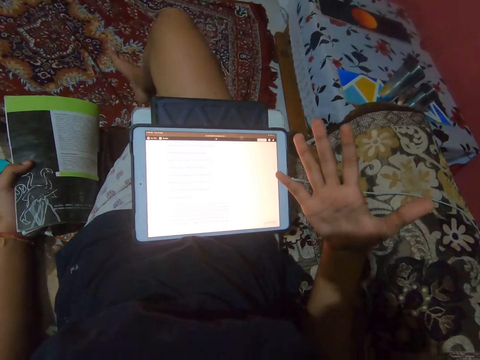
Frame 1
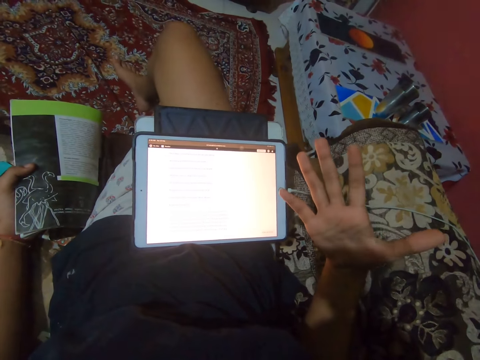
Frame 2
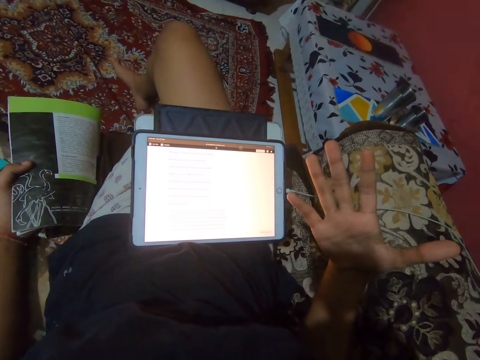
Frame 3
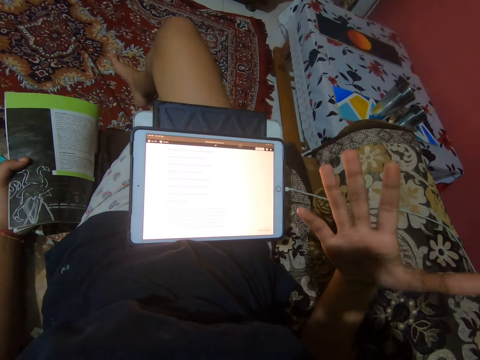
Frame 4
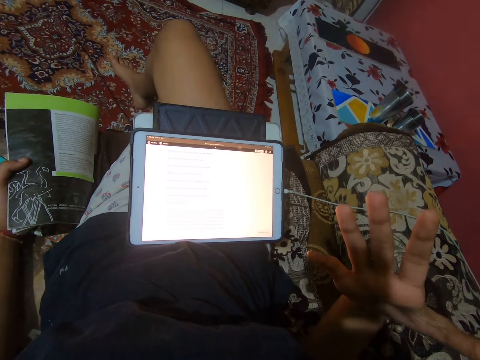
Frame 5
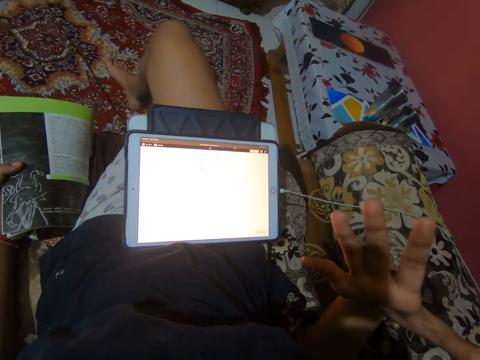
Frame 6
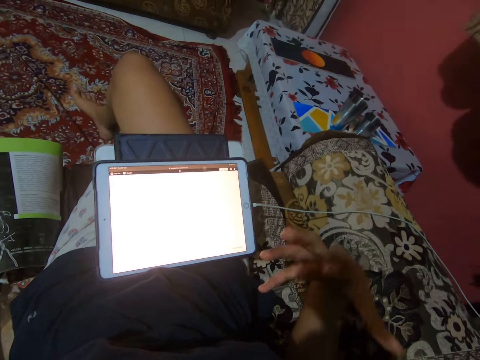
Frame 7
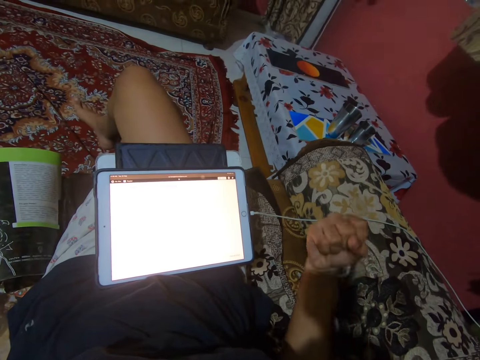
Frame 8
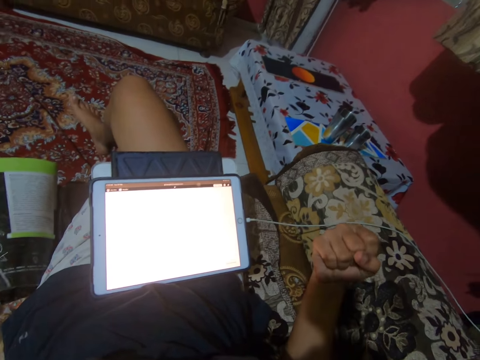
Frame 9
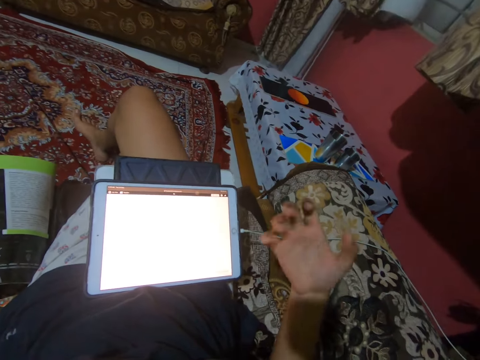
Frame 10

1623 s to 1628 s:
The camera wearer makes a gesture with her right hand.

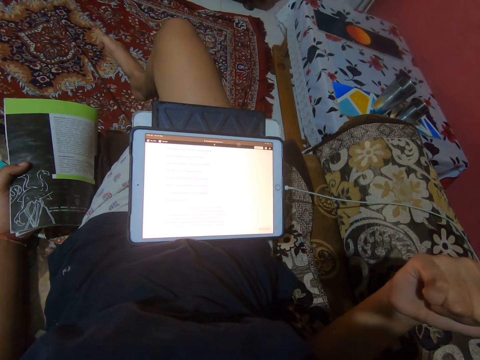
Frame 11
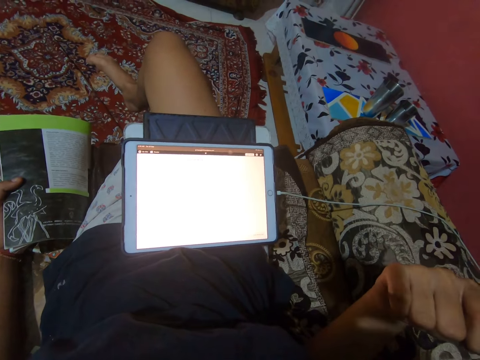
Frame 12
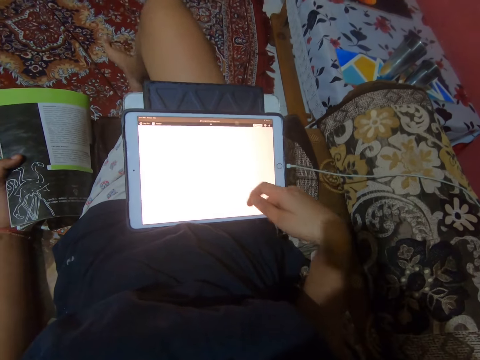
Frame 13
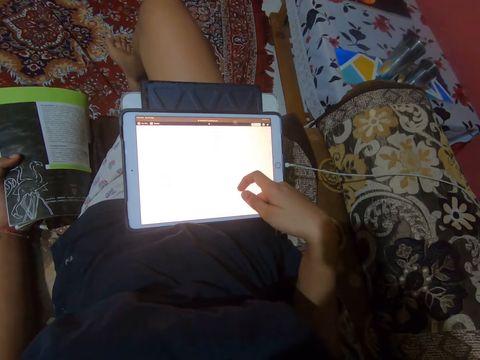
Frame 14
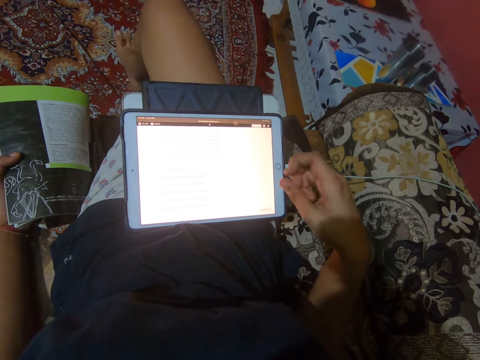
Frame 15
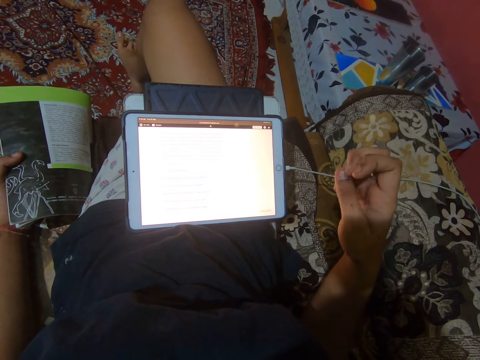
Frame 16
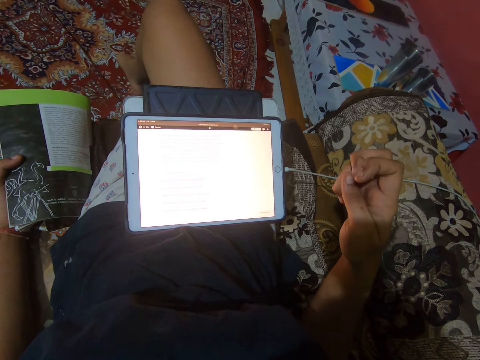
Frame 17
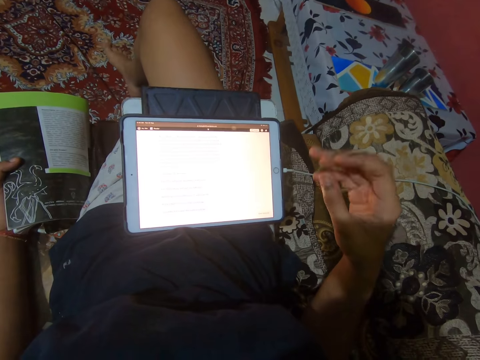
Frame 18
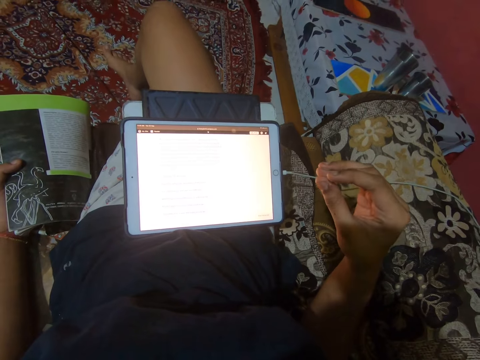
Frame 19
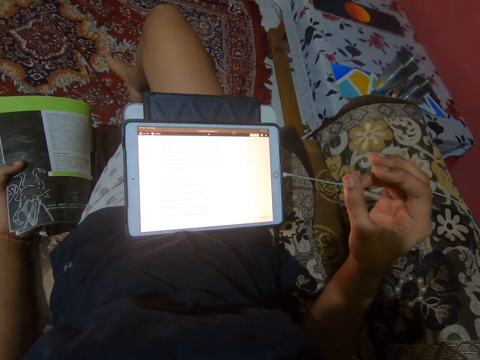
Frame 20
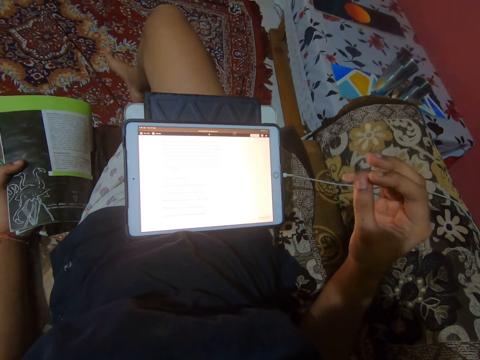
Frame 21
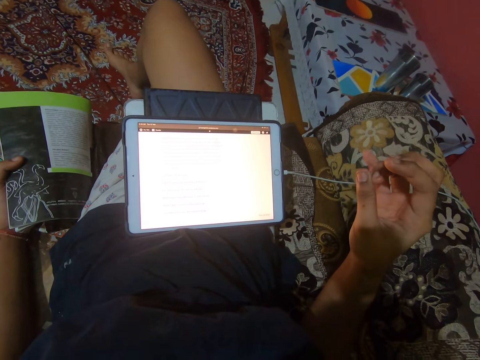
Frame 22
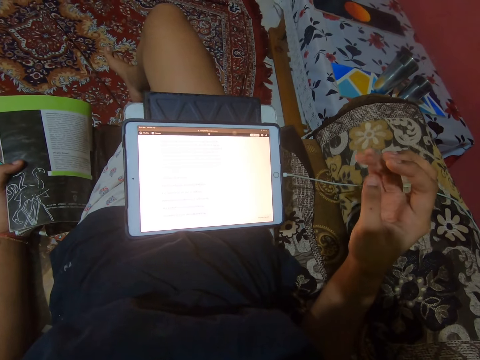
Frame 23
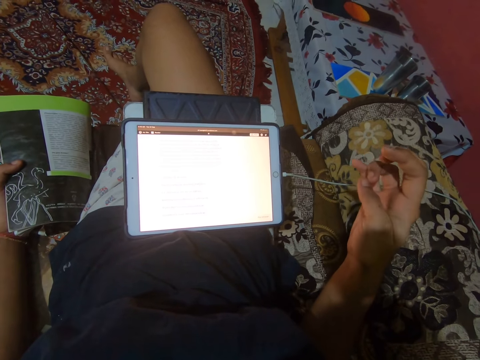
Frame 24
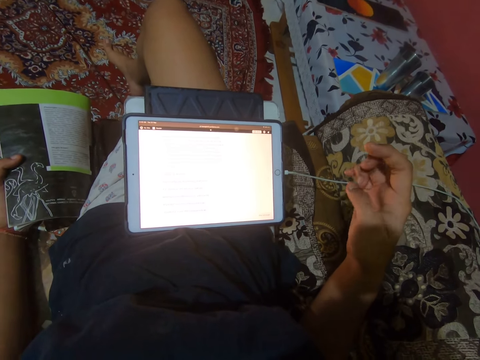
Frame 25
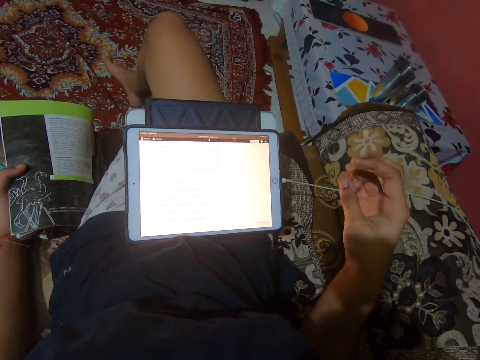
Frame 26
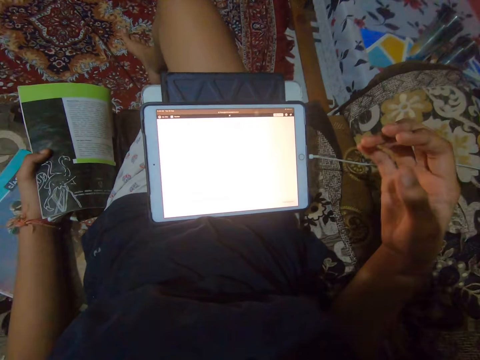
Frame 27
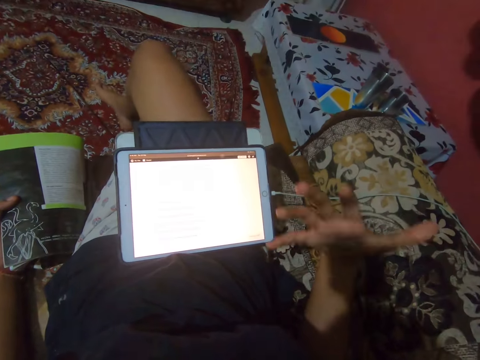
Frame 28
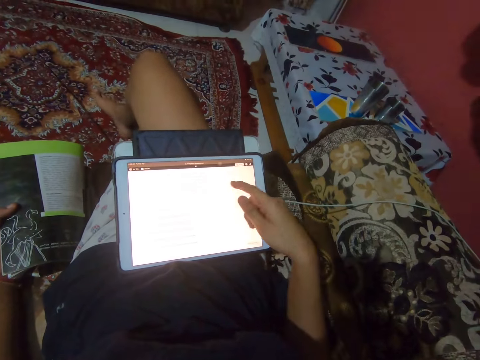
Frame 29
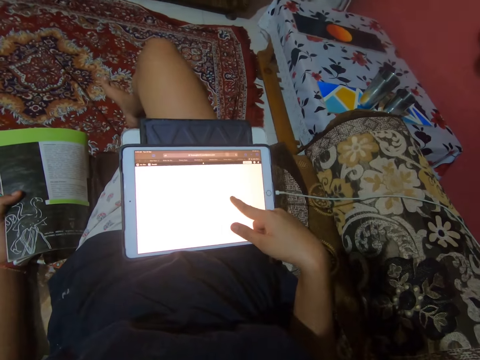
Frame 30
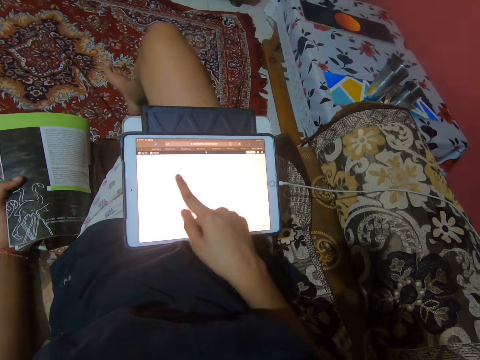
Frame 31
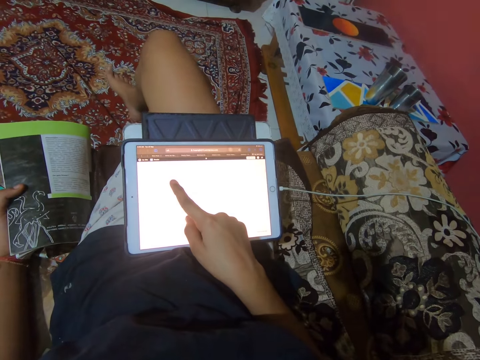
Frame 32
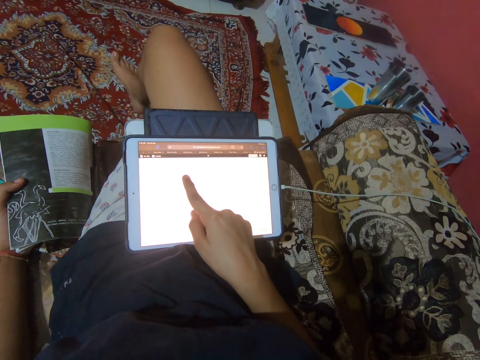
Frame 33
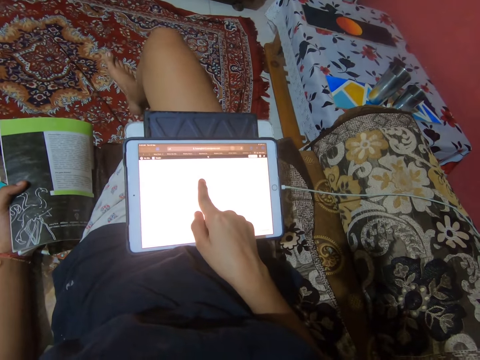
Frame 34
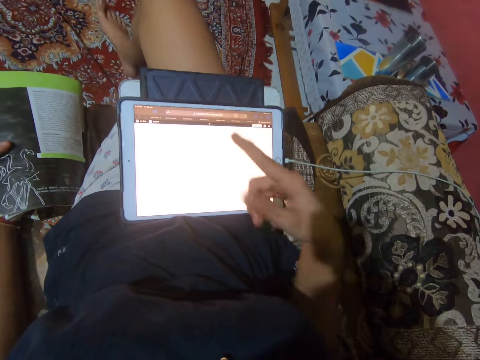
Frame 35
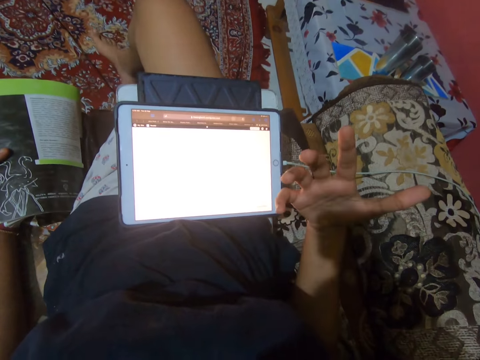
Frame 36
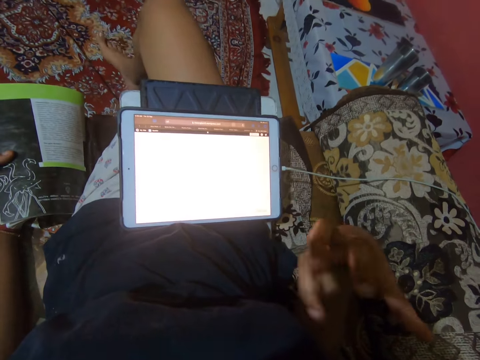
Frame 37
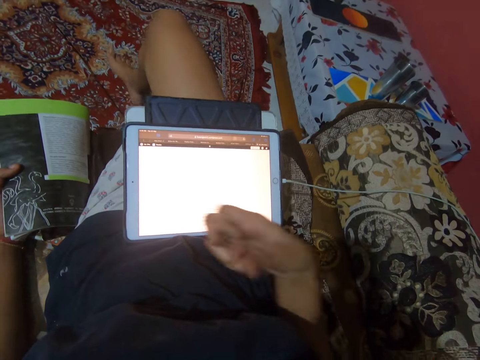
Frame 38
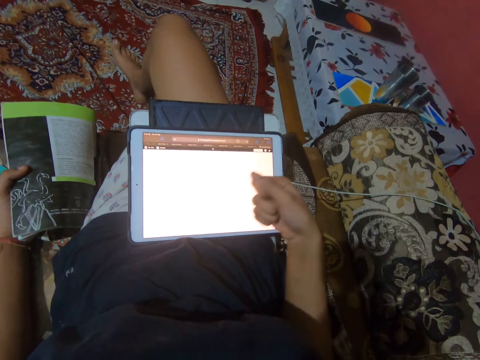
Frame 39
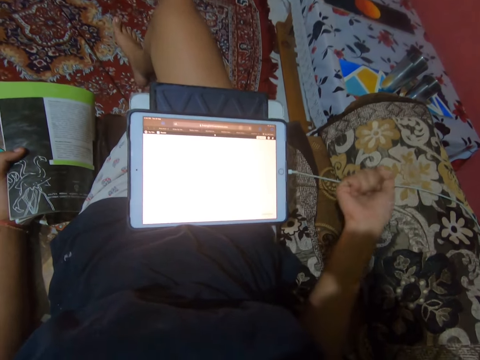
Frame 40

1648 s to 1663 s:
The camera wearer touches an iPad screen with her right finger. She makes a gesture with her right hand. She slides through the iPad screen with her right finger. She makes a gesture with her right hand.

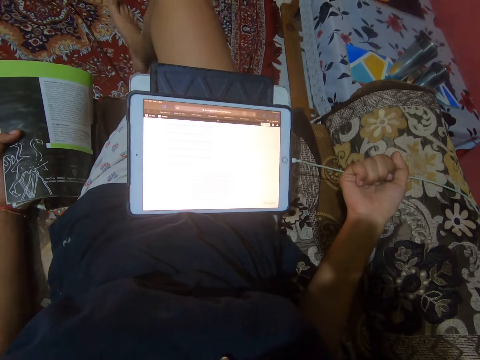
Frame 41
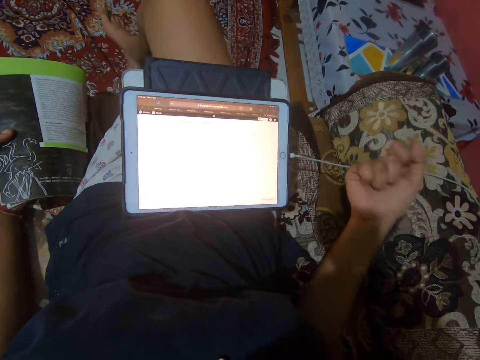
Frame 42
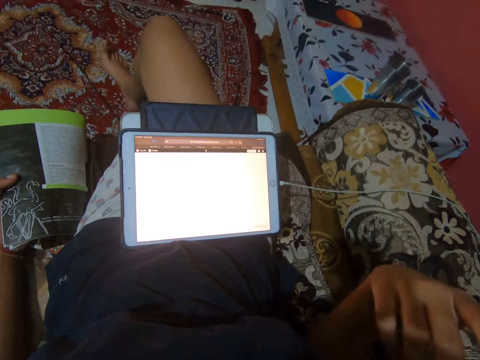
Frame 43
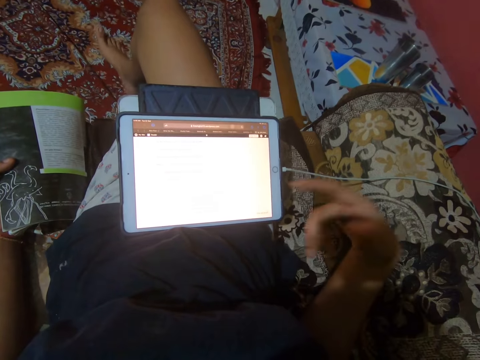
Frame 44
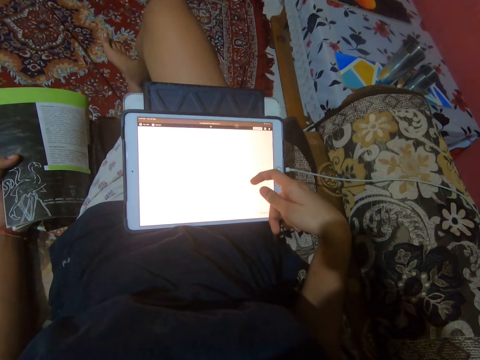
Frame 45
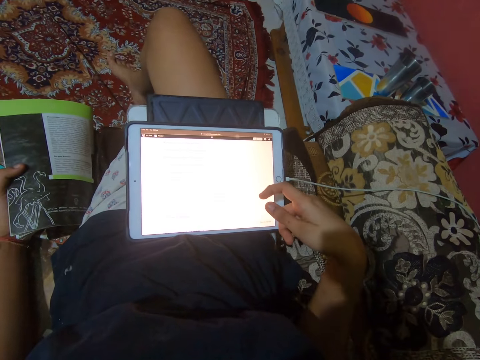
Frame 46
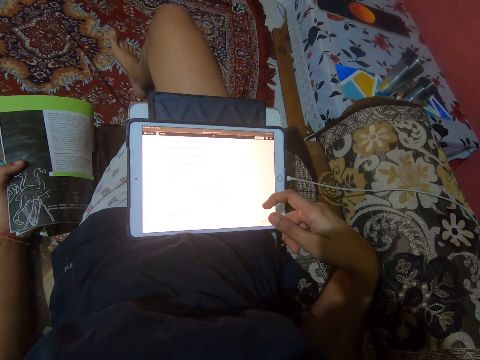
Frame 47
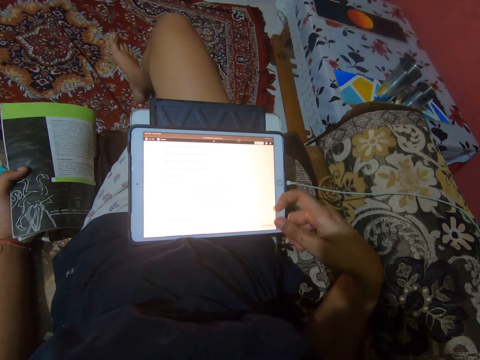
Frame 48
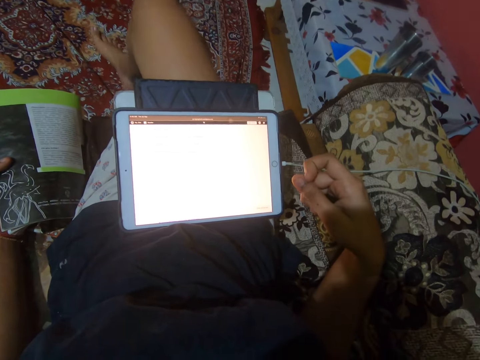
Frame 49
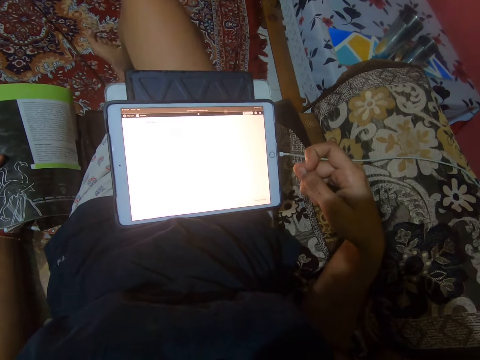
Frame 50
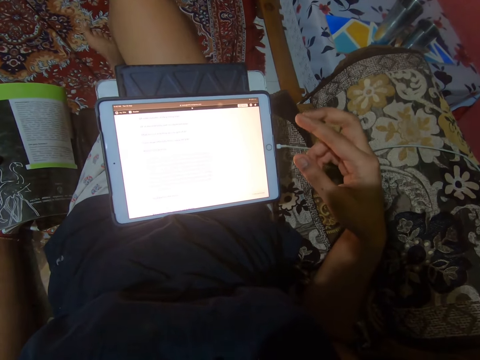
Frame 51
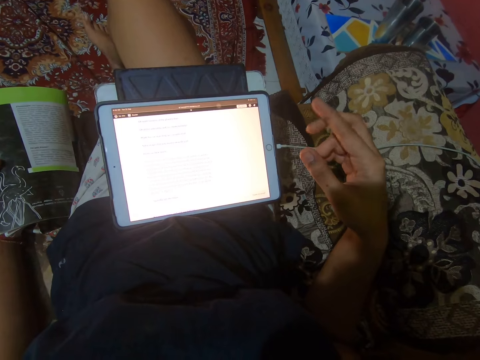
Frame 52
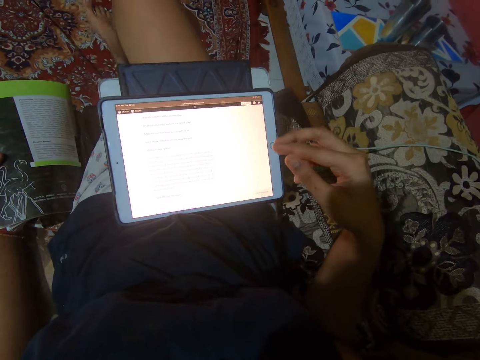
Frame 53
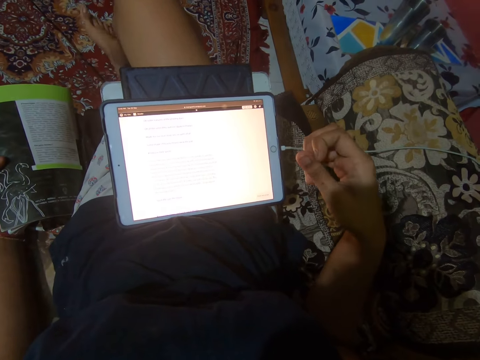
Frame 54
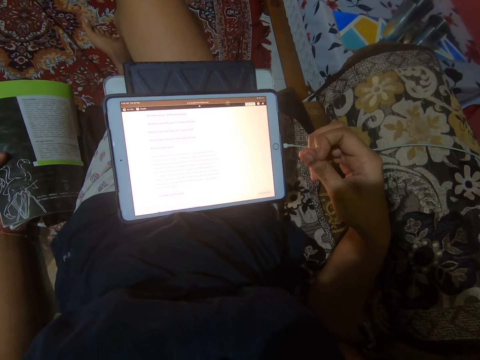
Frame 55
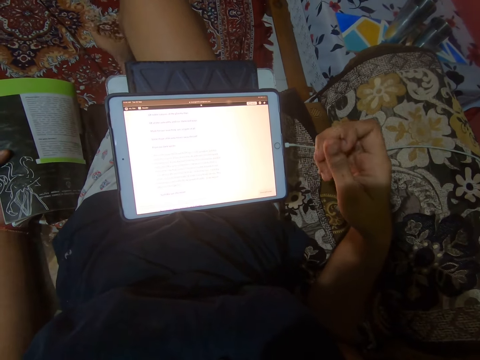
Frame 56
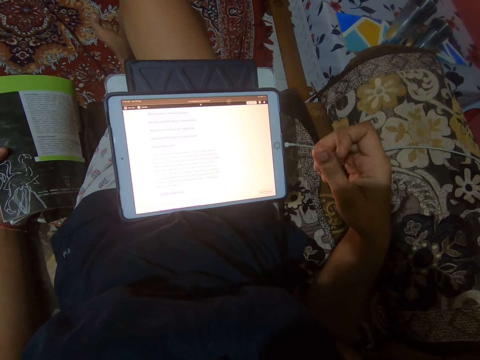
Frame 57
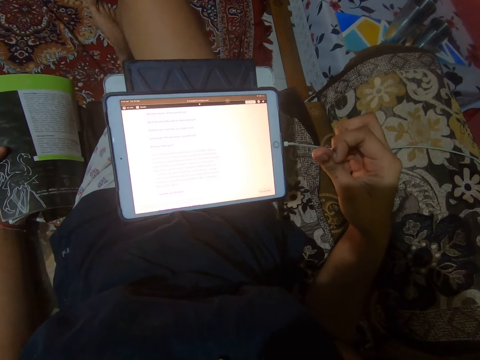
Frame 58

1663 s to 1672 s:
The camera wearer slides through the iPad screen with her right finger.
